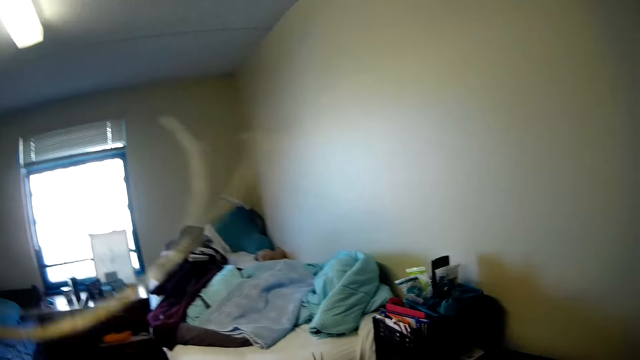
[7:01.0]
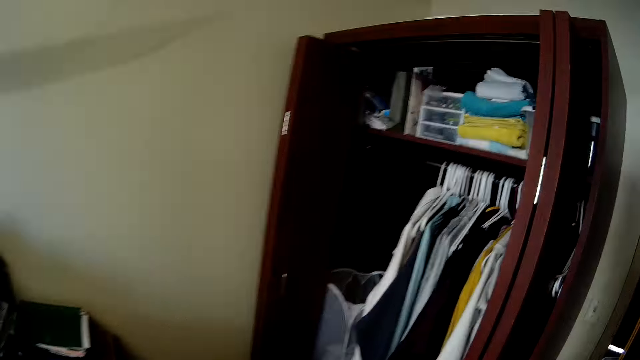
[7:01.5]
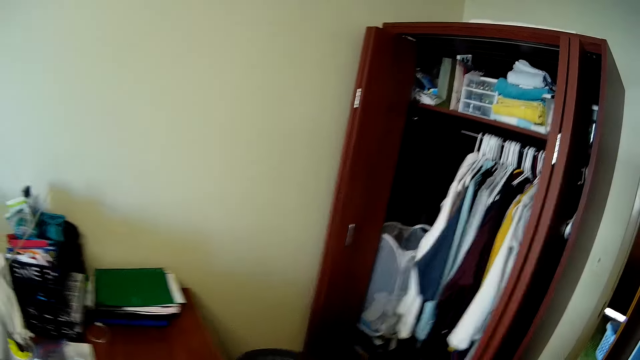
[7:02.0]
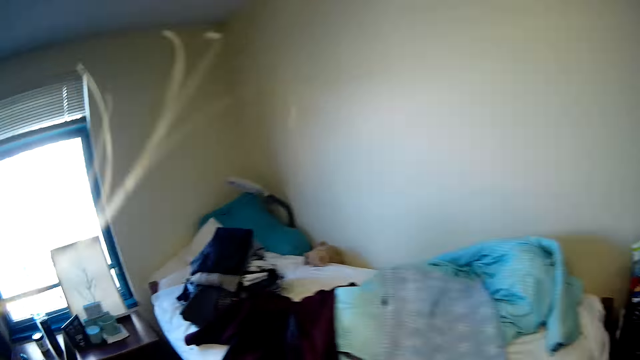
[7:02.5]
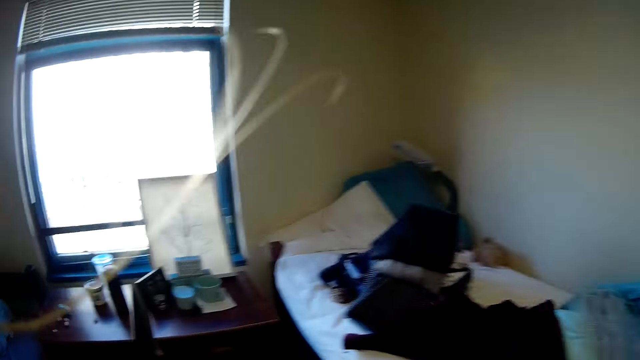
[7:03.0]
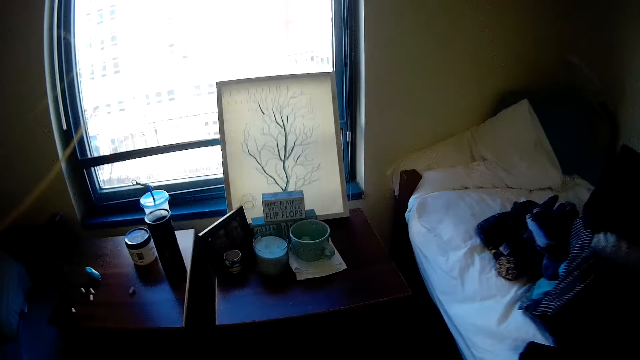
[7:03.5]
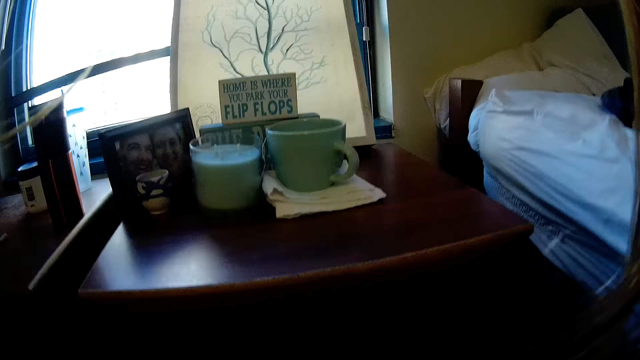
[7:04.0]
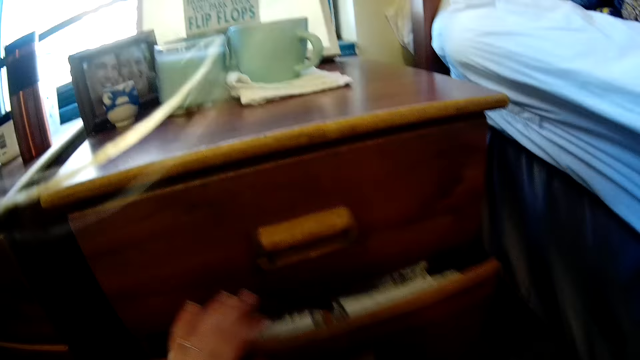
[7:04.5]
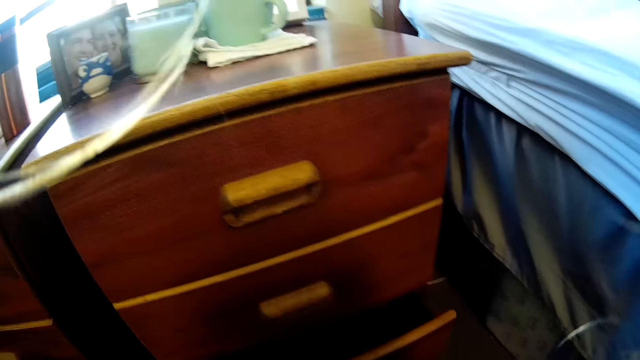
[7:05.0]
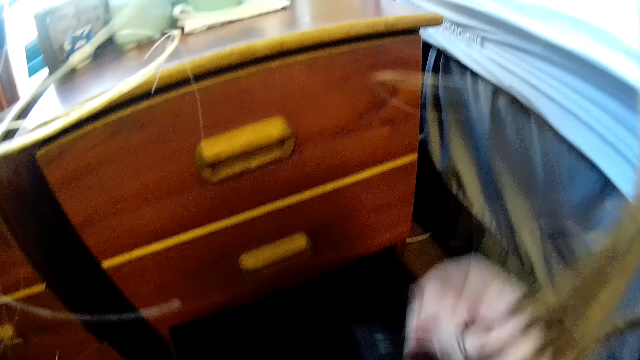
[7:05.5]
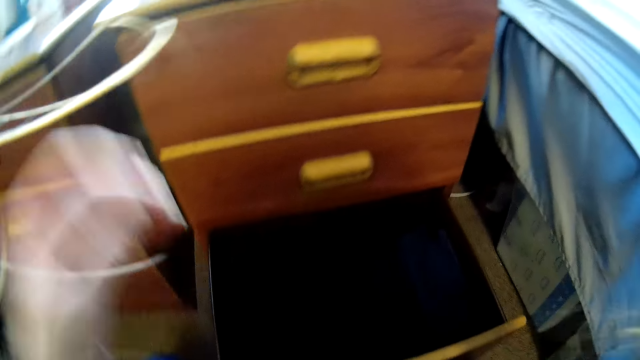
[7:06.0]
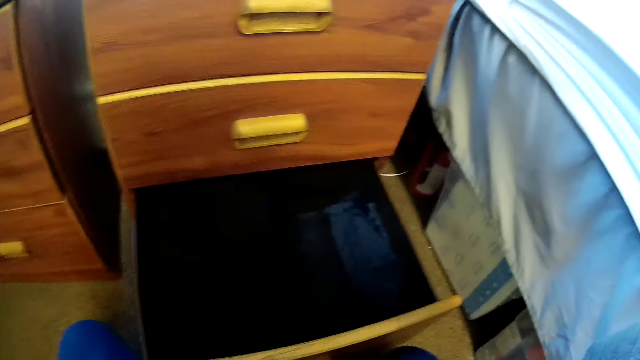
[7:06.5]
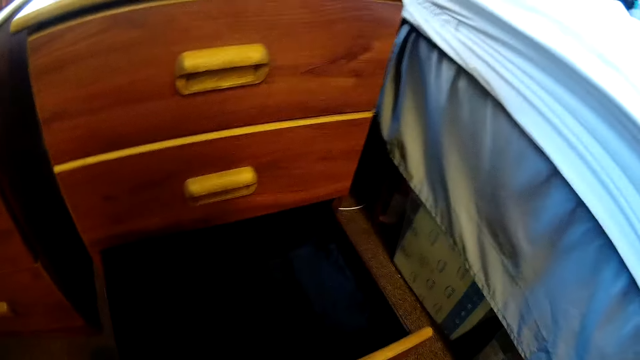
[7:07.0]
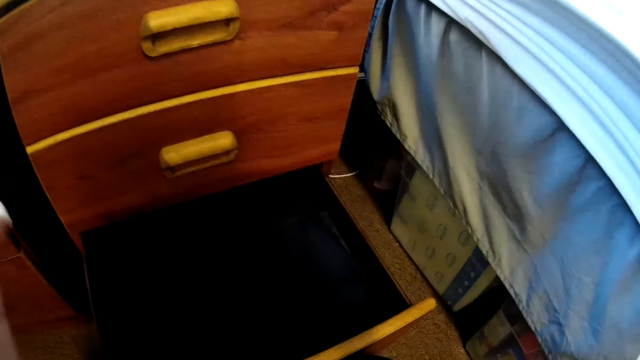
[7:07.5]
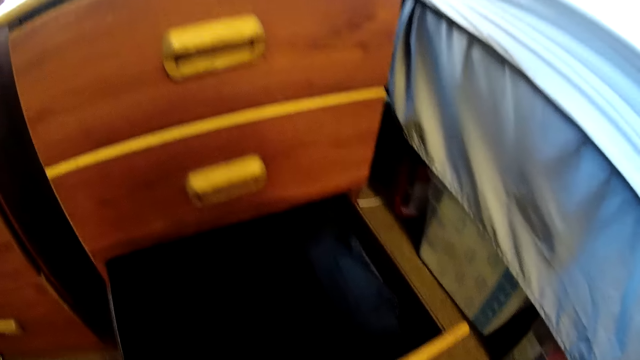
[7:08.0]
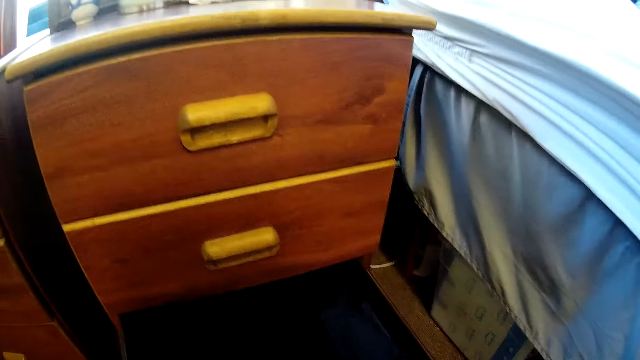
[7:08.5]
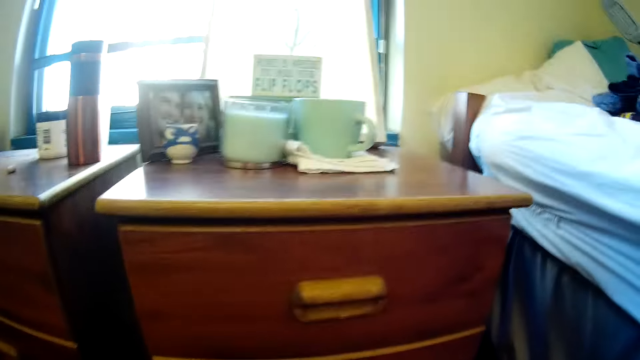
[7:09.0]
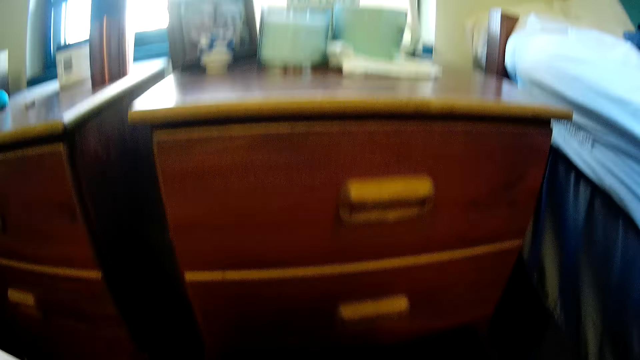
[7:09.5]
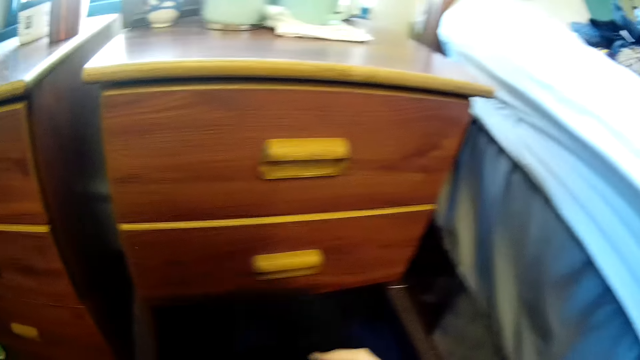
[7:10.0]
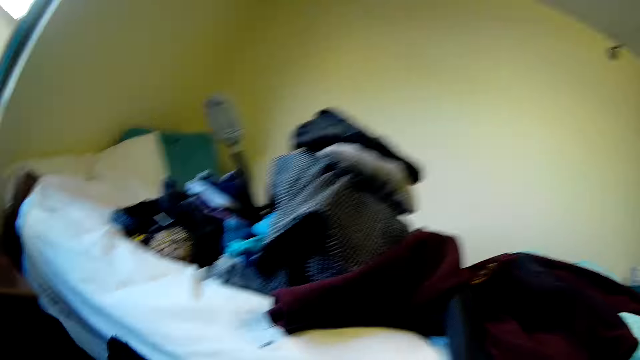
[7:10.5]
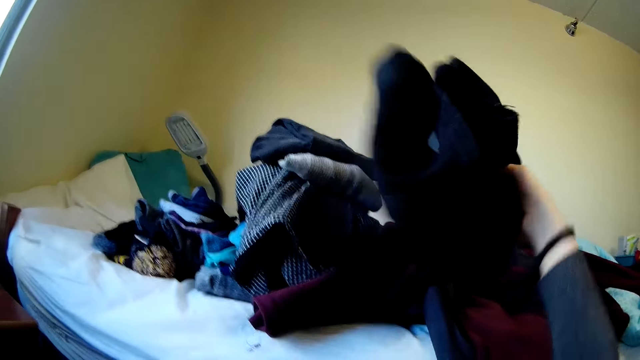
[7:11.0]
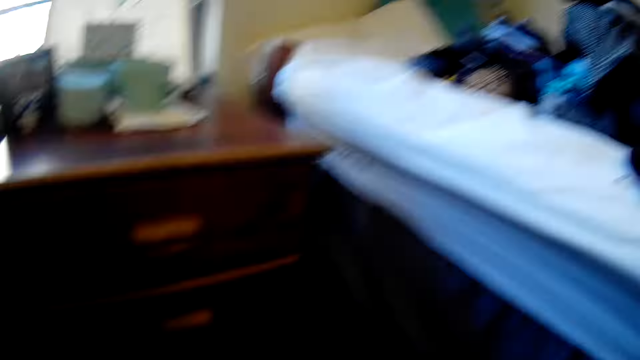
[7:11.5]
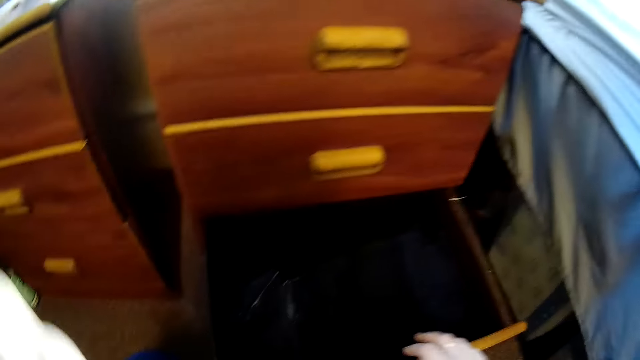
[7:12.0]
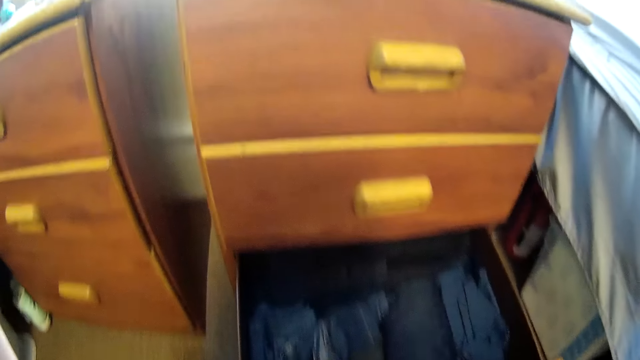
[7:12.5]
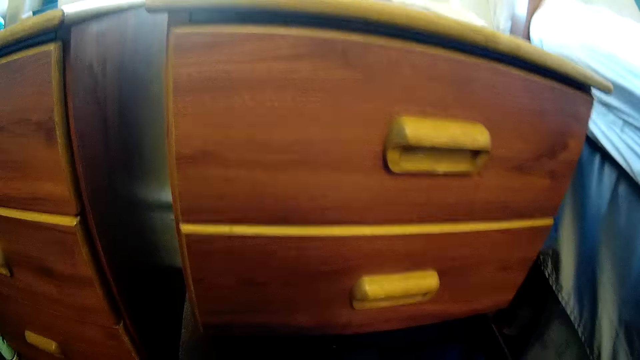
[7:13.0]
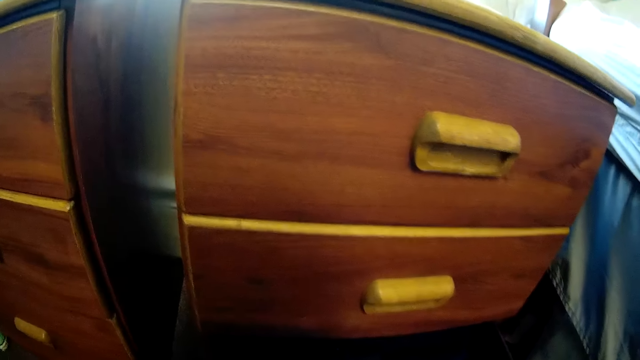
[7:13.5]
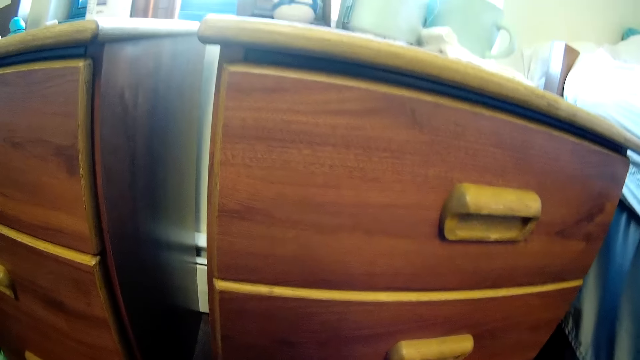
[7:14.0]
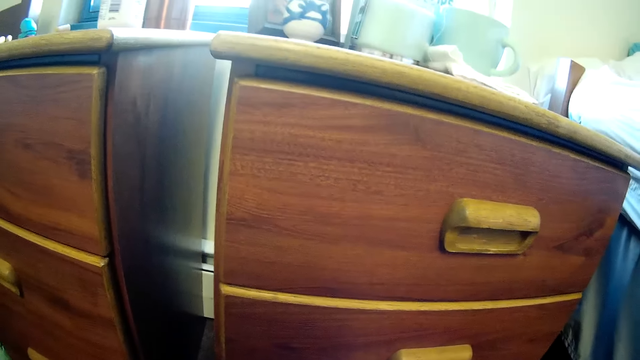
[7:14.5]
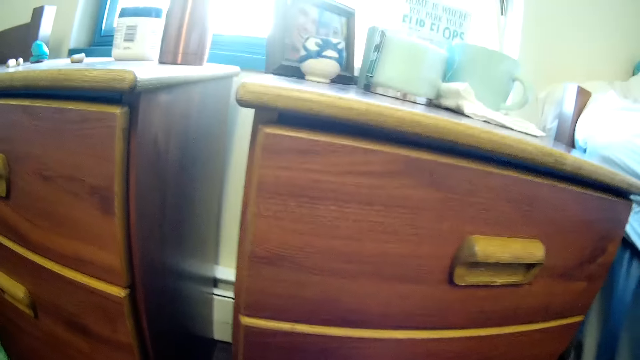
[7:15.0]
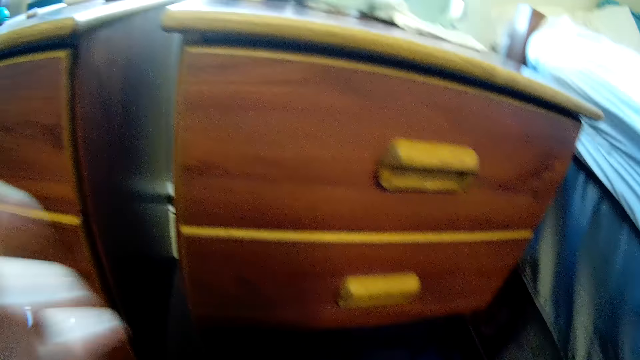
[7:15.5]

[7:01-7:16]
The camera wearer looks around. They walk around. They close the drawer. They open the drawers. They pick up the cloth from the drawer.

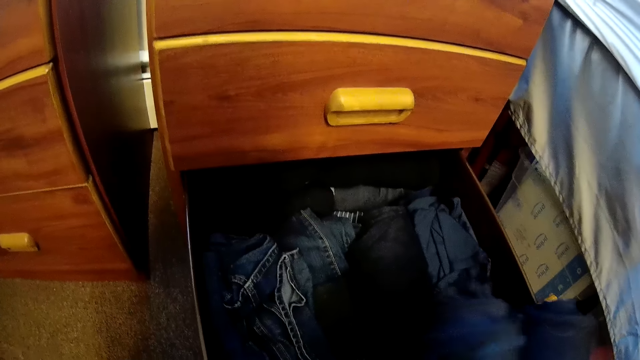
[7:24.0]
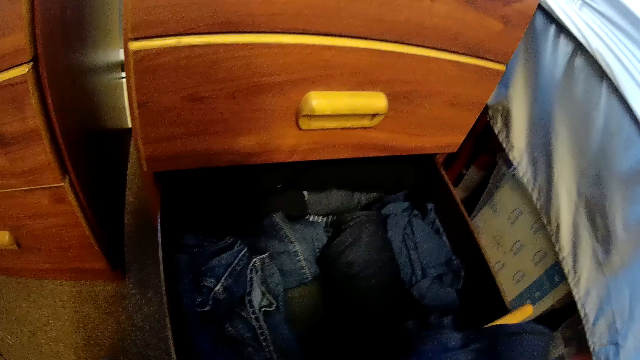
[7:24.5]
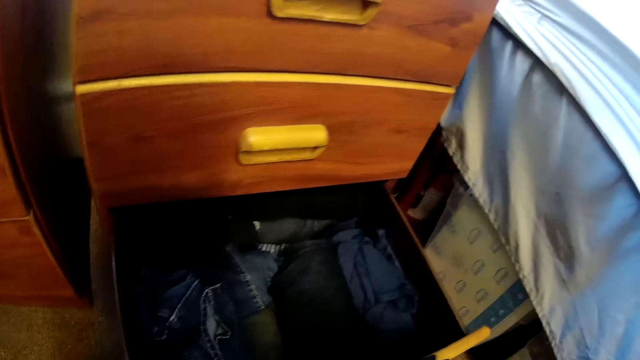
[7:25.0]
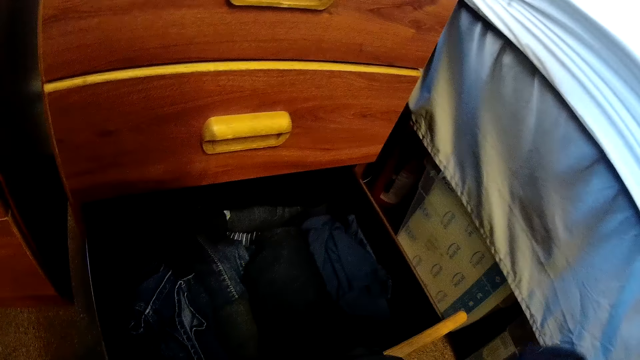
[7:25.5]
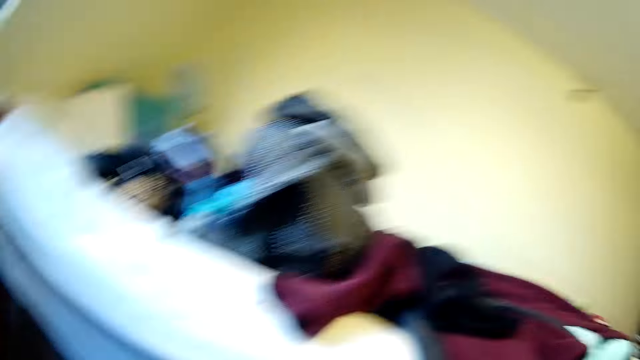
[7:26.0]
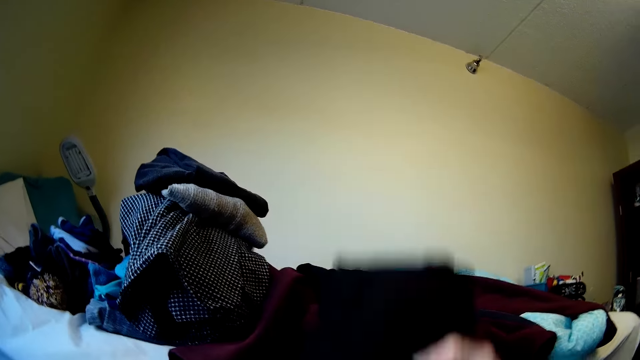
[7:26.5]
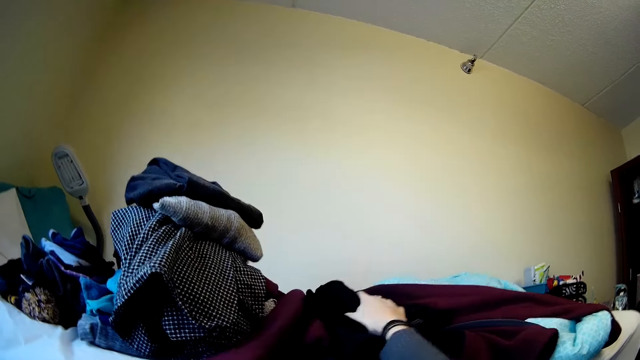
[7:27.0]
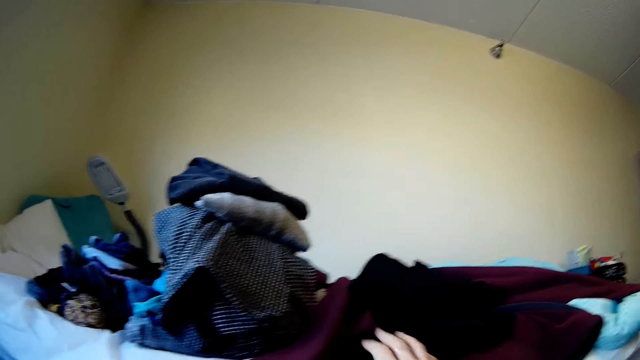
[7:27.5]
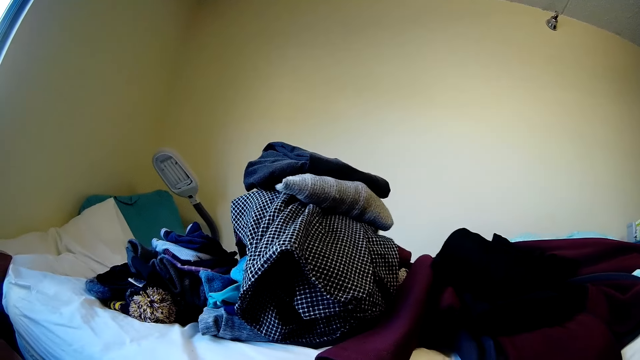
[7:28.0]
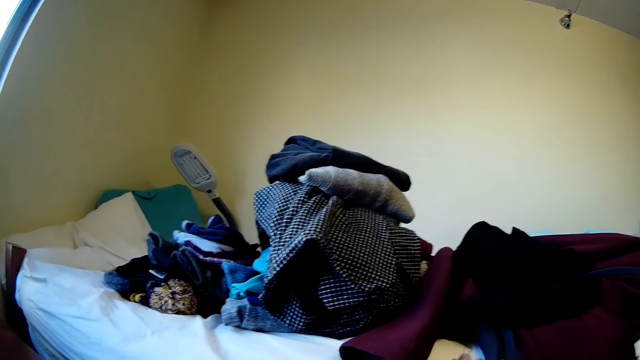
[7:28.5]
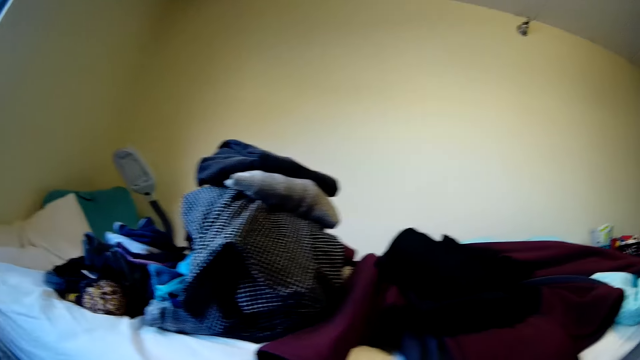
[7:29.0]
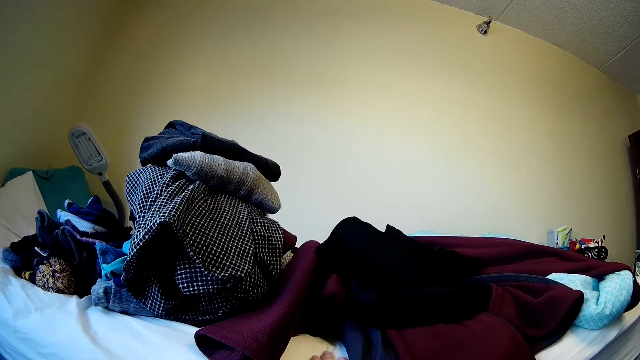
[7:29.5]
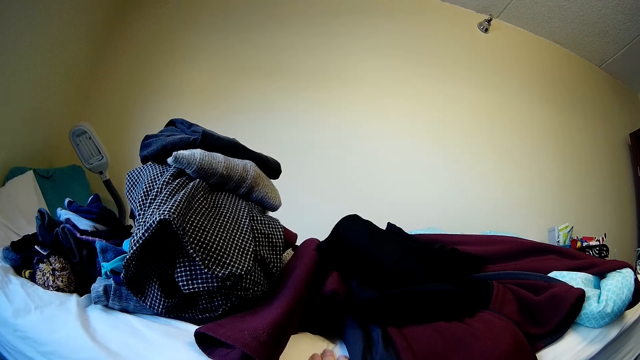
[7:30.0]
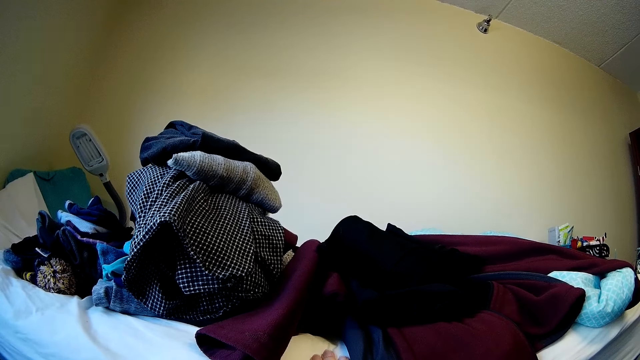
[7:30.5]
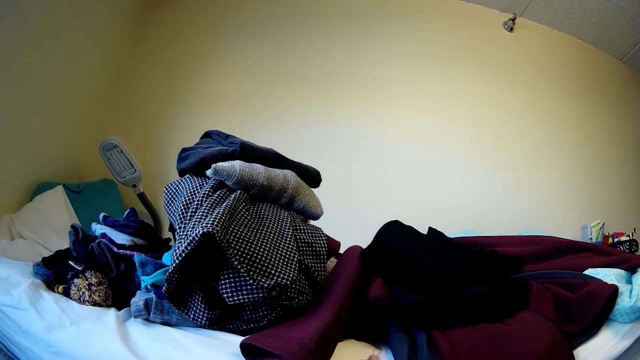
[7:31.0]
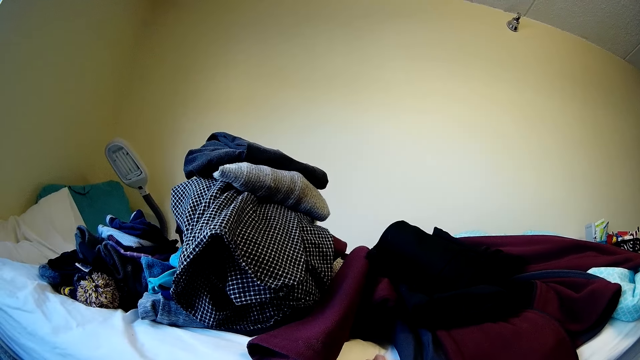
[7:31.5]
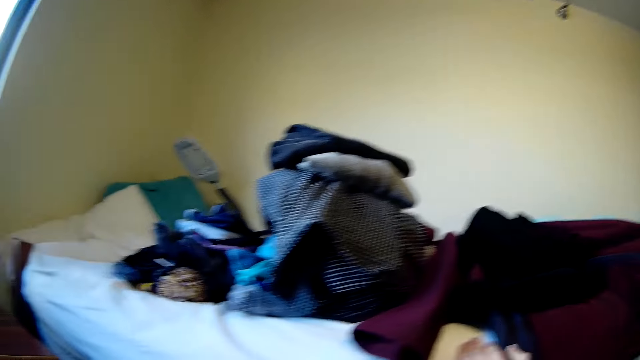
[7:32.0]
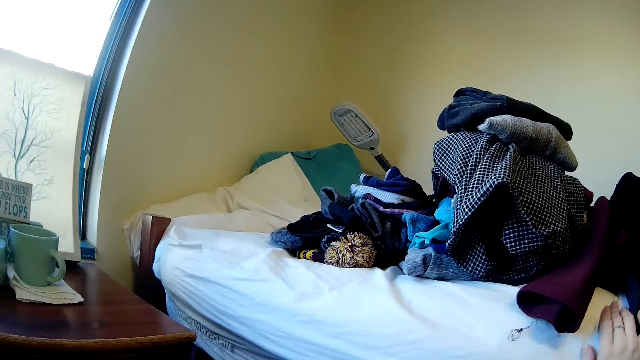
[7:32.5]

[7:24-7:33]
The camera wearer puts a cloth on the table. They look around.
